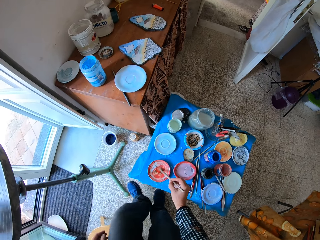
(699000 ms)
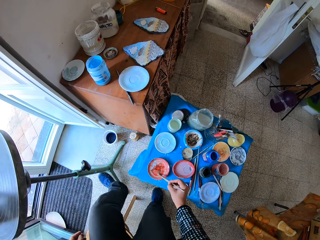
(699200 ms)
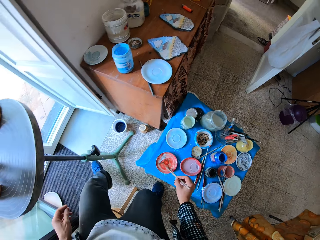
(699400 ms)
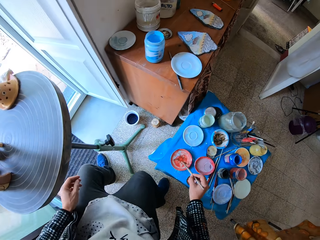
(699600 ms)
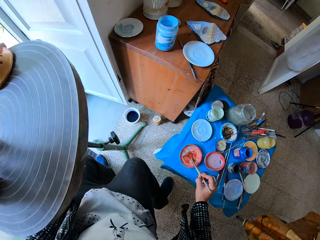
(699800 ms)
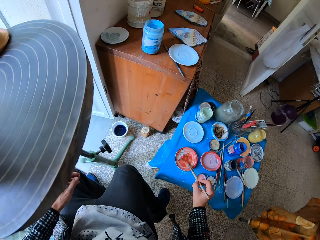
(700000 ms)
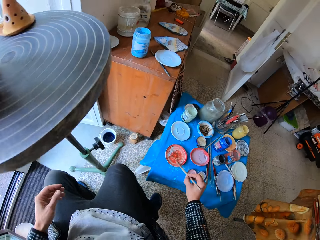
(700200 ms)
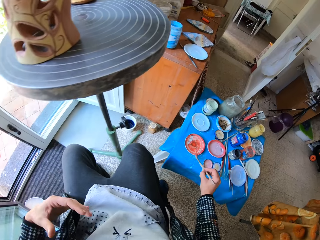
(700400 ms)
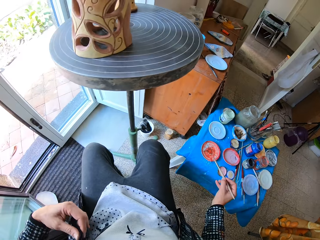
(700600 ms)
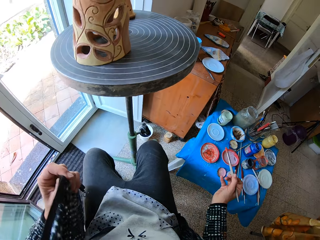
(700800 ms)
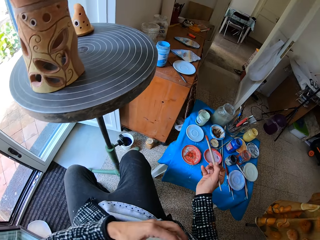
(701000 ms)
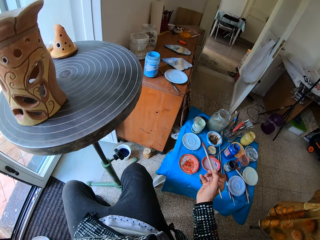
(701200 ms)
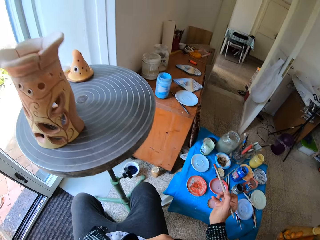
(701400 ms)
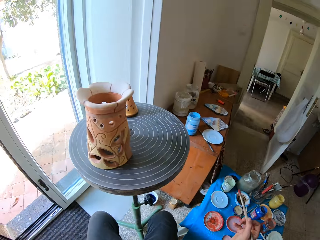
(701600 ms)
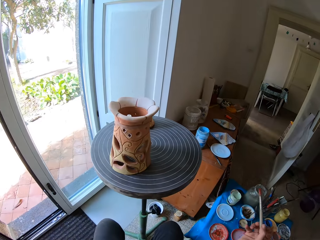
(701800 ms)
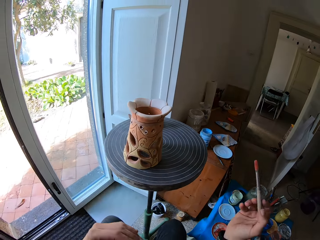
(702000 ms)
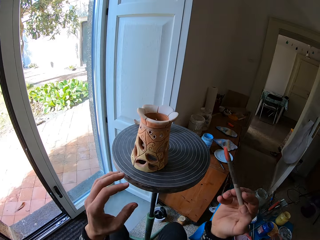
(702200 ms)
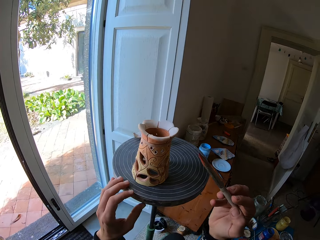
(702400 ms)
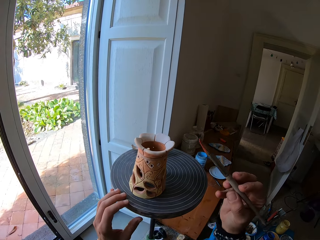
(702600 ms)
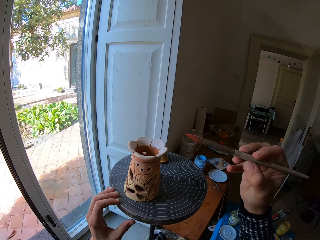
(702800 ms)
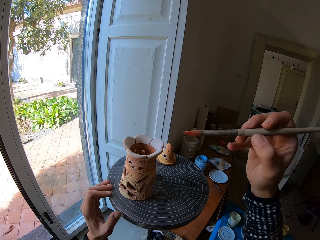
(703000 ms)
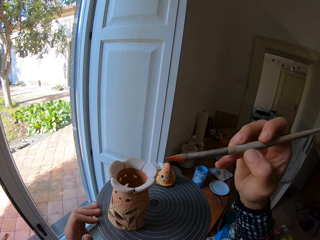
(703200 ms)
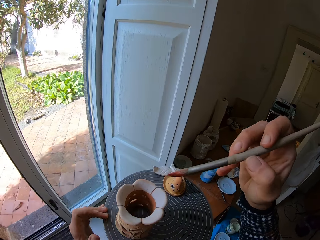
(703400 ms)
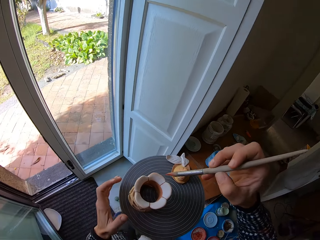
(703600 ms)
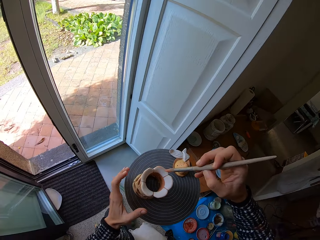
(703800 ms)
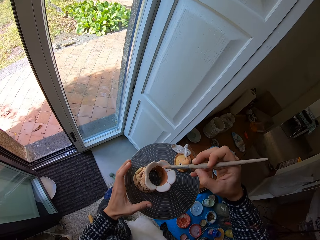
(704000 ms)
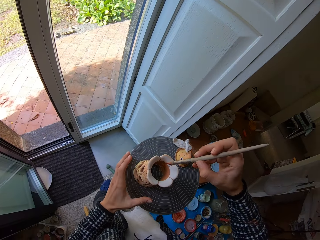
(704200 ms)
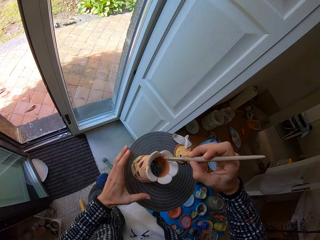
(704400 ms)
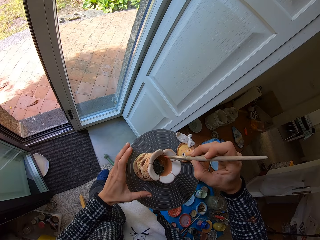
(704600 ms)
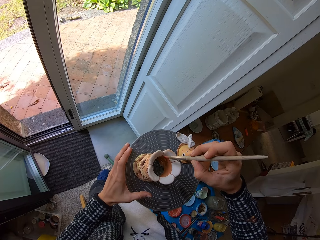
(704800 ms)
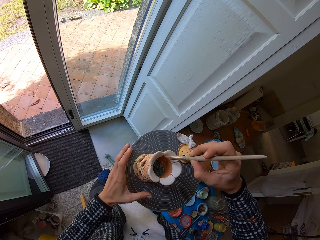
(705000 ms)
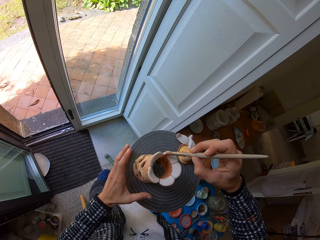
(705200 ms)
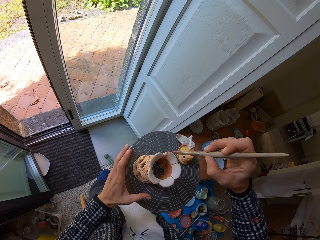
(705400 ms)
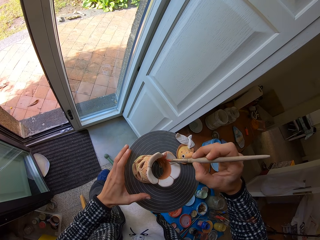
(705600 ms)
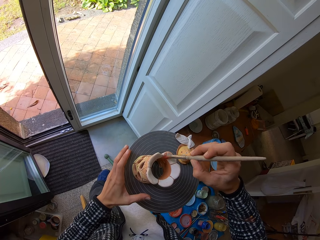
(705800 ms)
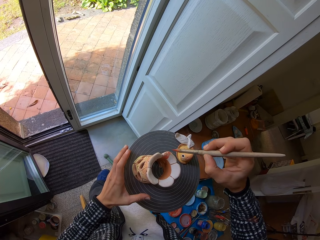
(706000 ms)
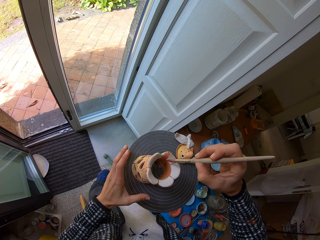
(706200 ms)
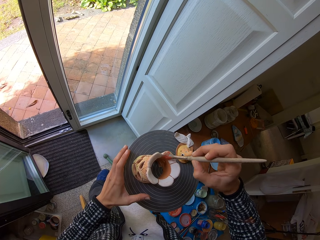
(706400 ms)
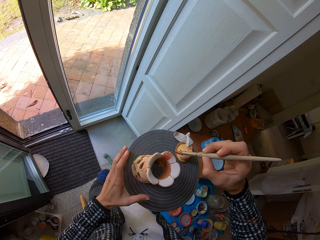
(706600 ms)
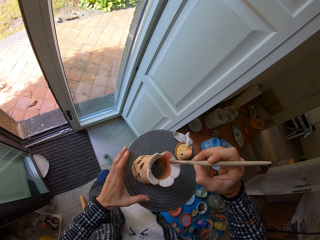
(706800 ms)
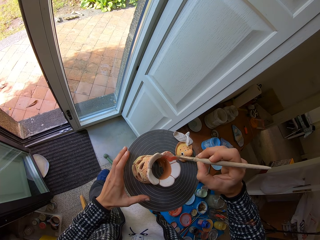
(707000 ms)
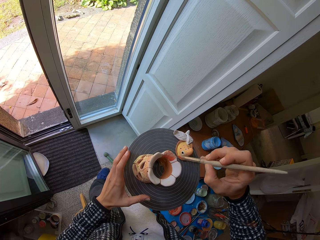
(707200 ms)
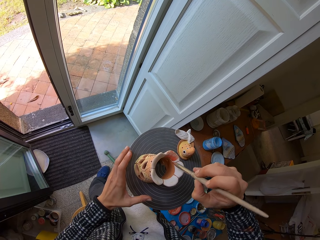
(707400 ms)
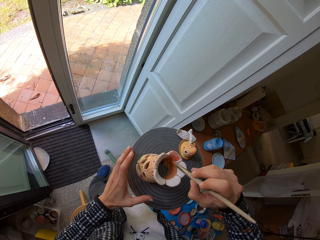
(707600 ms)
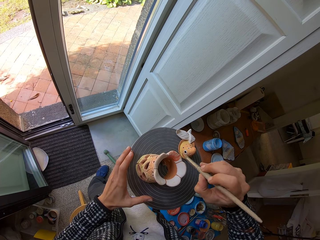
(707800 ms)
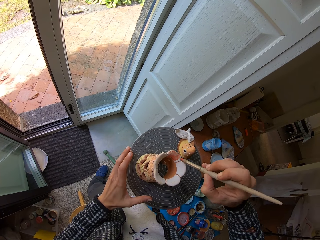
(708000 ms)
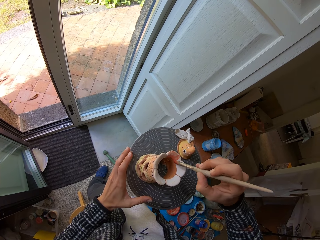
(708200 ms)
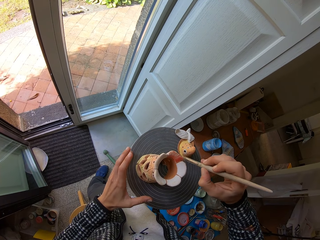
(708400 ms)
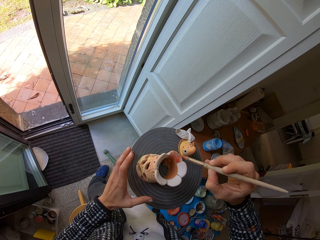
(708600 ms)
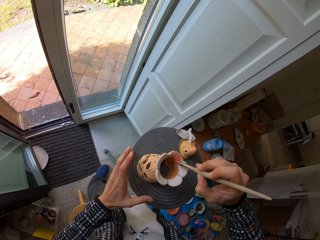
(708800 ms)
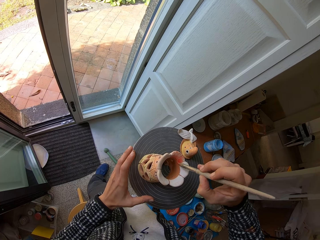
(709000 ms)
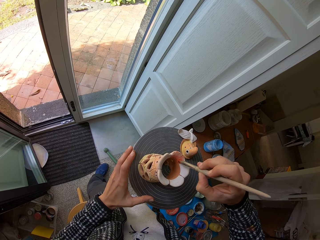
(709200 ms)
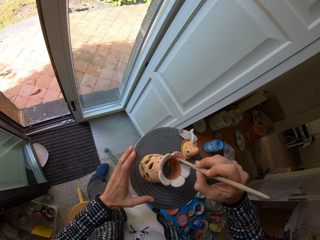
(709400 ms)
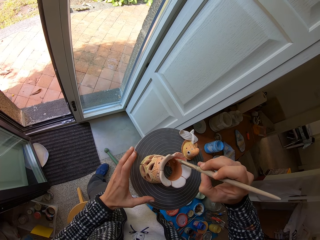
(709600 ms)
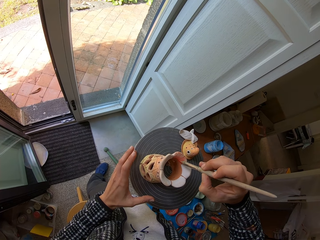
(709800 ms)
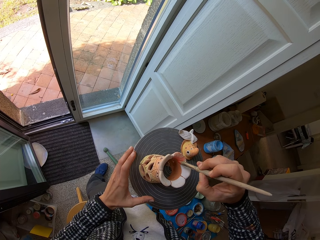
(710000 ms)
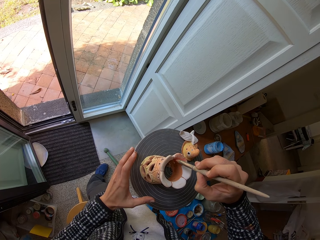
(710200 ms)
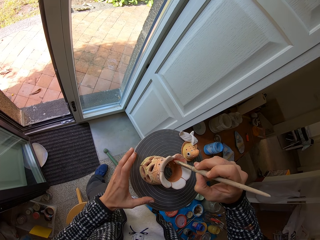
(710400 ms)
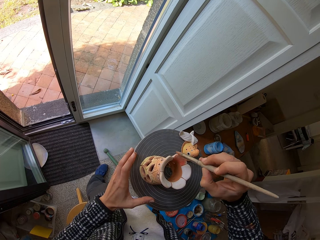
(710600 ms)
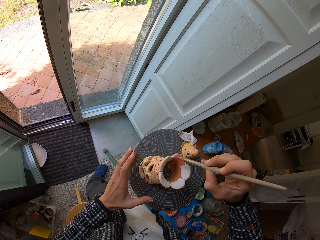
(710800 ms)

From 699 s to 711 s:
The camera wearer dips the brush in his right hand into the plate with paint on the table. He sits on a chair. He spins the turntable. He touches the turntable with his left hand. He paints a terracotta artwork with the brush in his right hand.

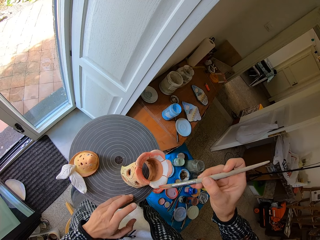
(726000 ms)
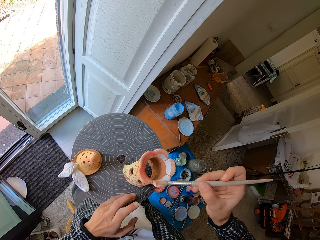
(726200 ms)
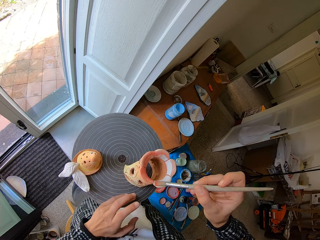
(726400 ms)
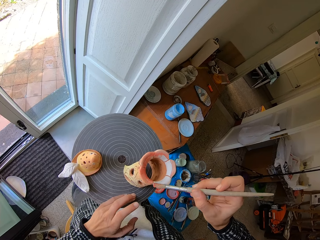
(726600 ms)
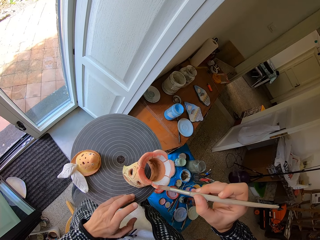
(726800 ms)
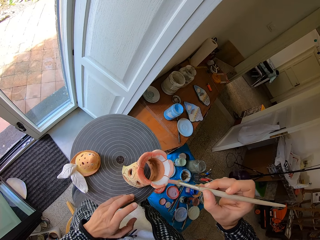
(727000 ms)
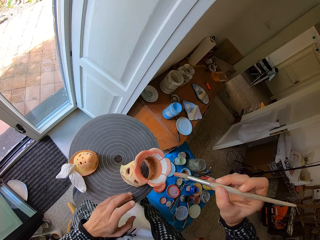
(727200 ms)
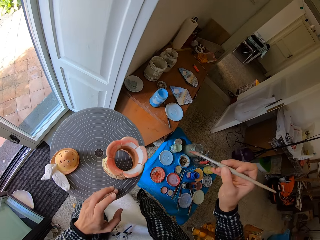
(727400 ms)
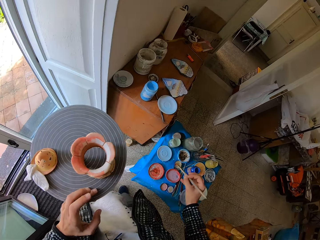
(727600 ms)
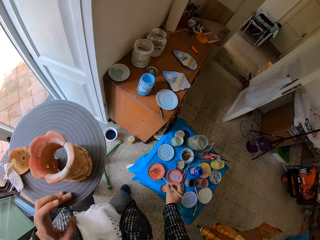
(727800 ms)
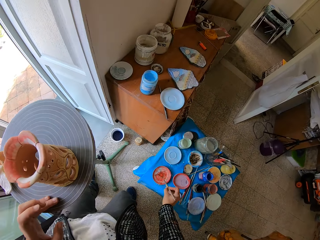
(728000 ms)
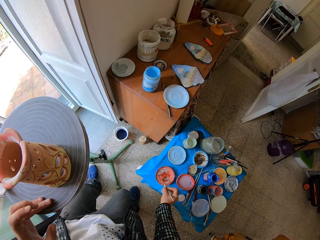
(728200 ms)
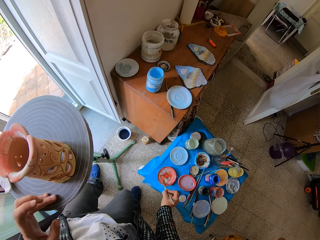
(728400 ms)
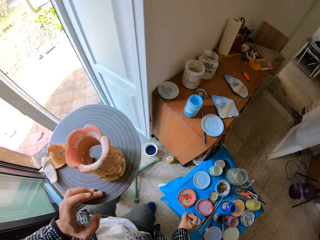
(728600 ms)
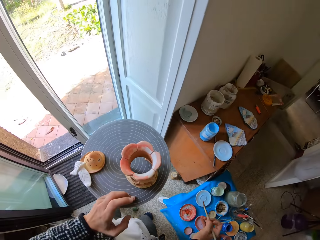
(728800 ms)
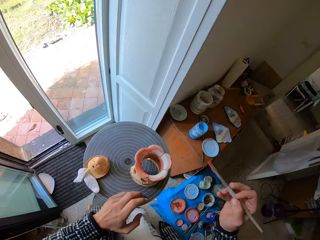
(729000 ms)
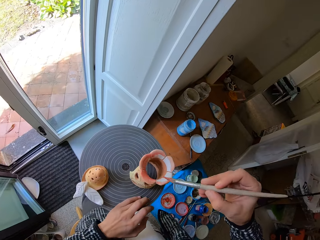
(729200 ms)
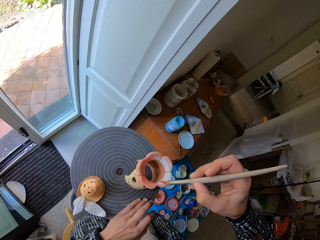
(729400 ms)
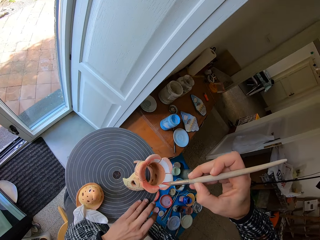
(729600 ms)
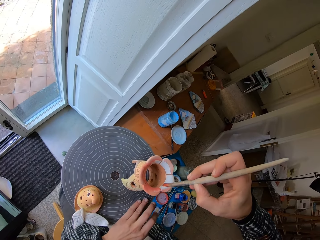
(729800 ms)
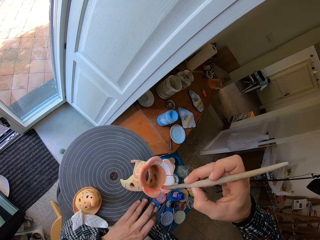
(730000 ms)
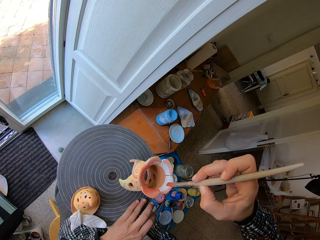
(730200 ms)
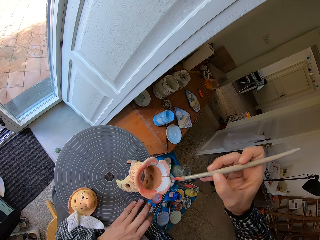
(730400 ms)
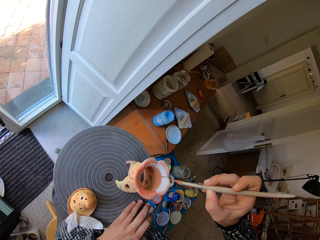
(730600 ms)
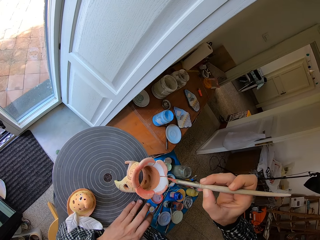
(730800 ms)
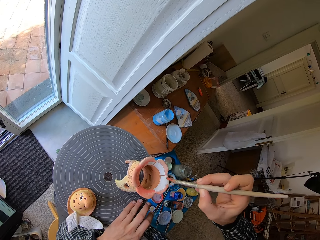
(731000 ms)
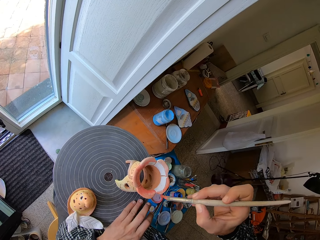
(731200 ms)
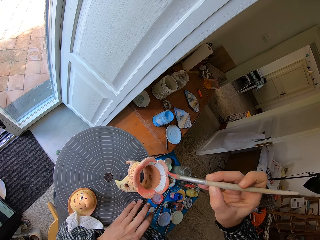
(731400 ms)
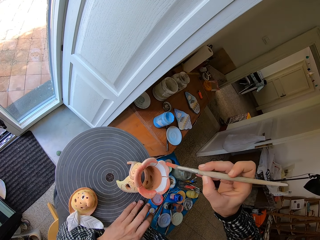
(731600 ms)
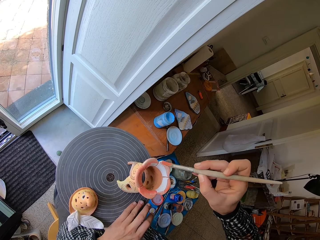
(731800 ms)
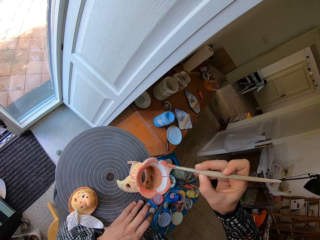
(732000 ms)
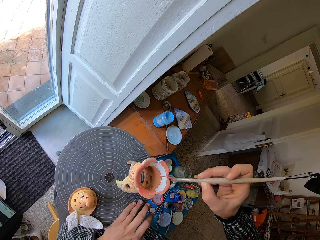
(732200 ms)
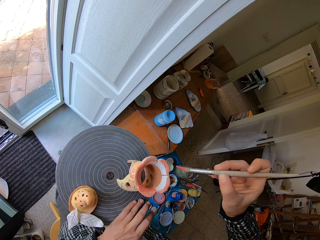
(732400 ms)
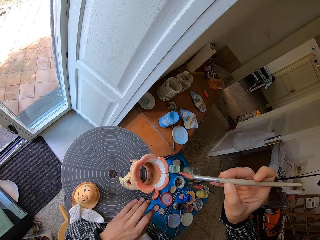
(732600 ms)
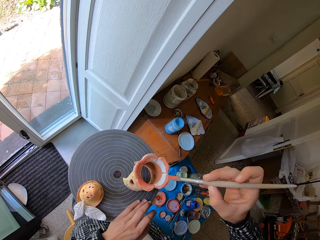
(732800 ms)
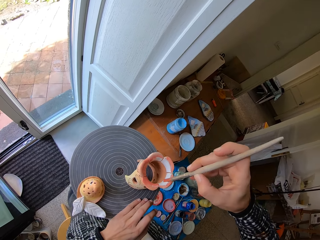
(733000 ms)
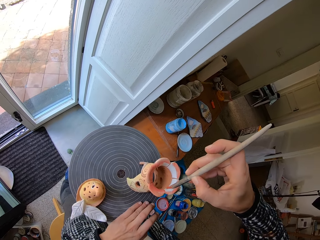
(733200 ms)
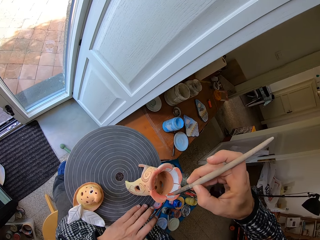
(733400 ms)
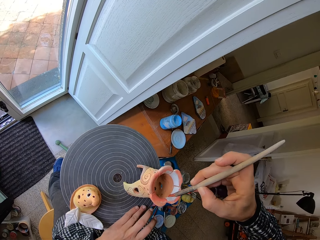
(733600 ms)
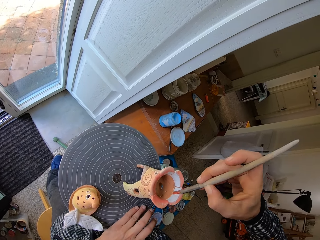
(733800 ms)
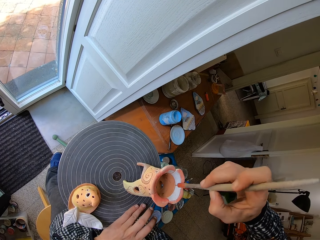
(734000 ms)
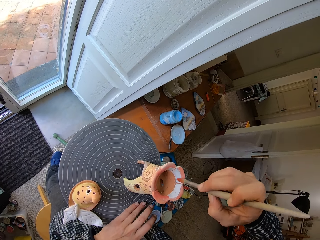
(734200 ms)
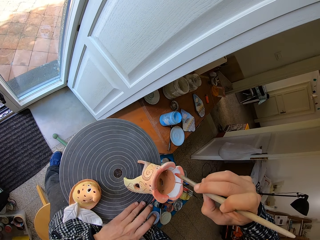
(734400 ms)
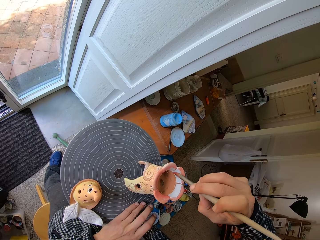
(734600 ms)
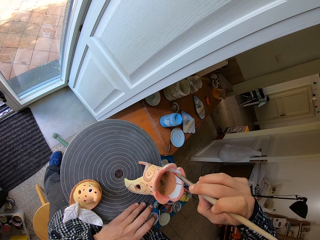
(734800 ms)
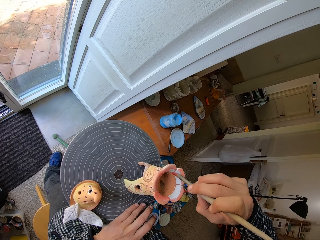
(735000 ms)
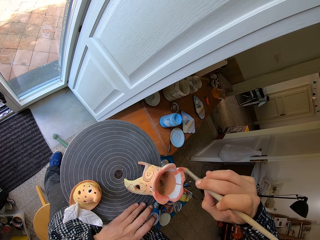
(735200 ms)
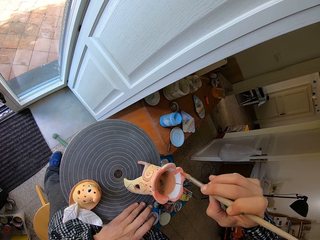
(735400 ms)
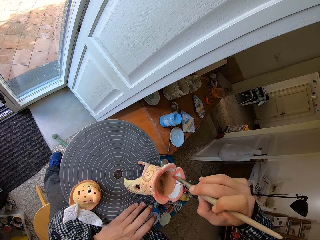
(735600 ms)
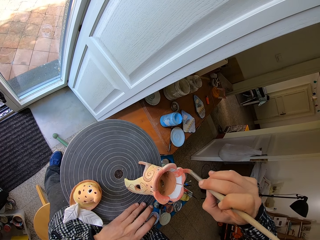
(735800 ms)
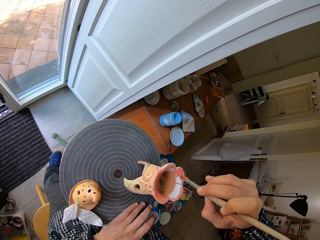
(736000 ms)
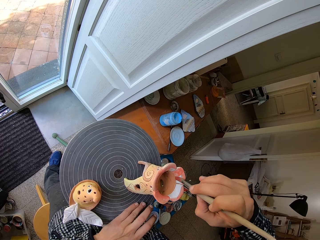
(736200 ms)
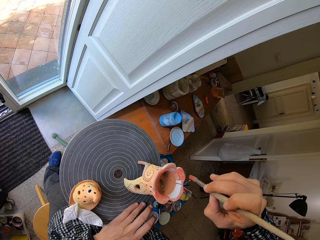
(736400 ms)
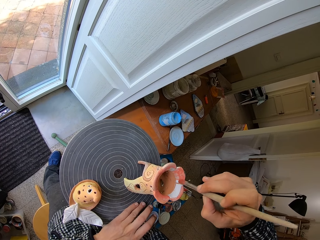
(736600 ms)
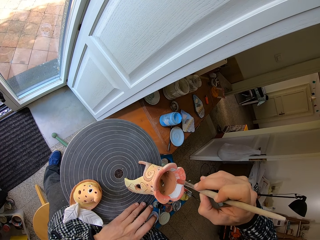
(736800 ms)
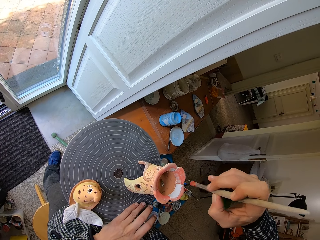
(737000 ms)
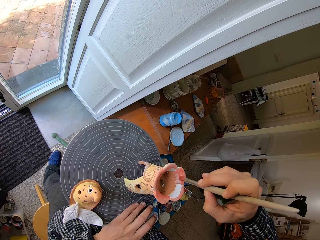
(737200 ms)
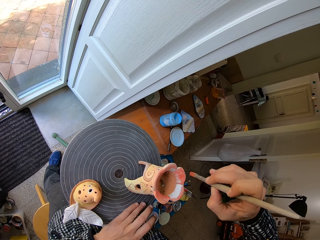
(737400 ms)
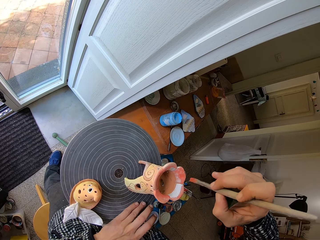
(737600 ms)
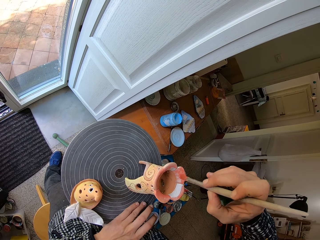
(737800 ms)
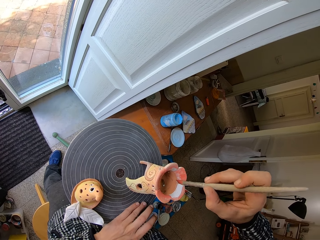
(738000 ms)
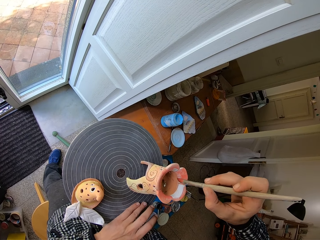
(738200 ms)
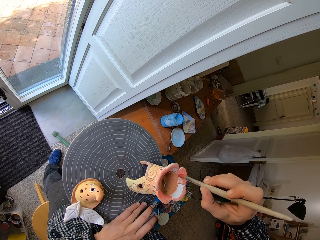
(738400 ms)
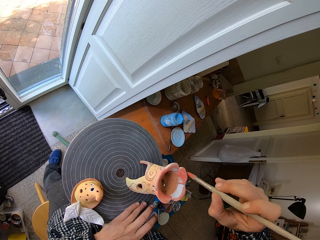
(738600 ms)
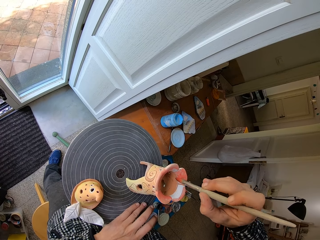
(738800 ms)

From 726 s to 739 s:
The camera wearer takes paint from the plate with paint on the table with the brush in his right hand. He paints the terracotta artwork with the brush in his right hand.
